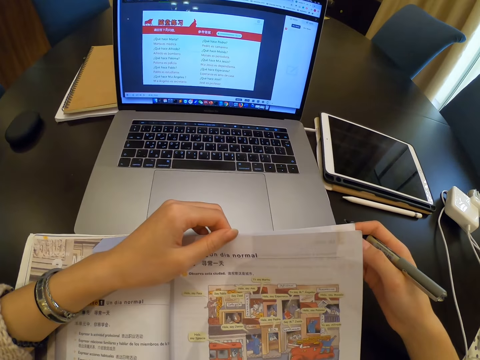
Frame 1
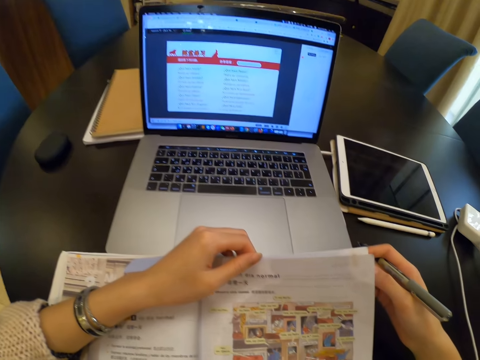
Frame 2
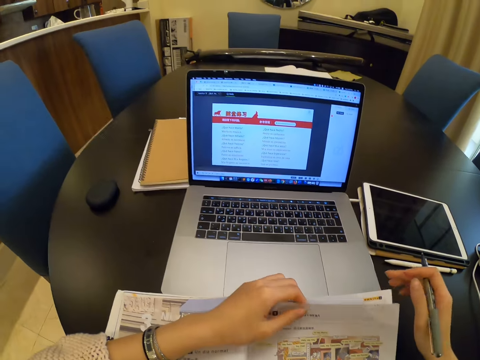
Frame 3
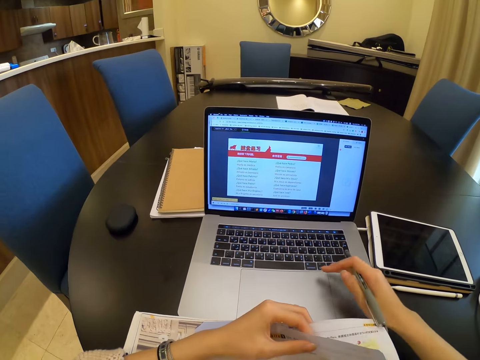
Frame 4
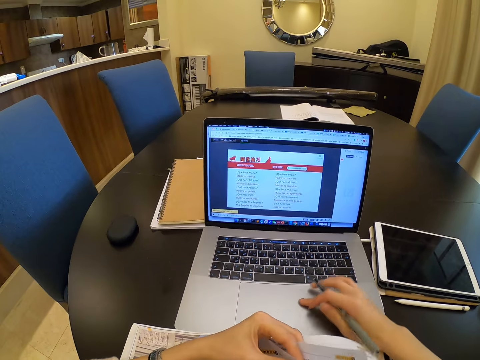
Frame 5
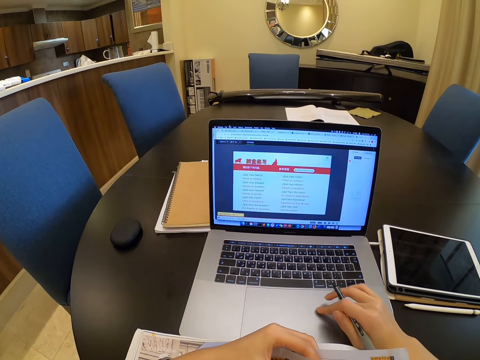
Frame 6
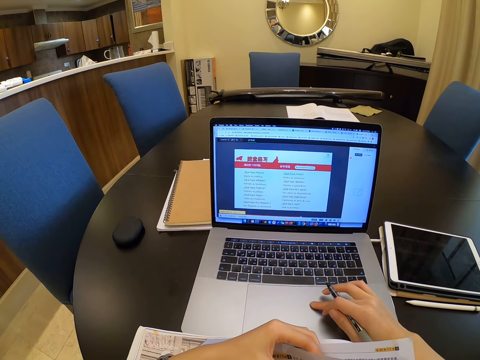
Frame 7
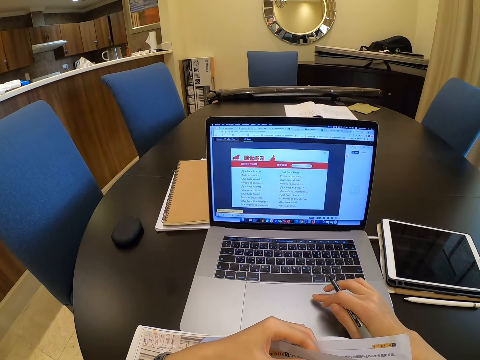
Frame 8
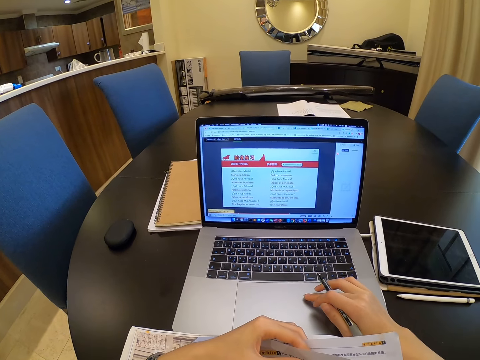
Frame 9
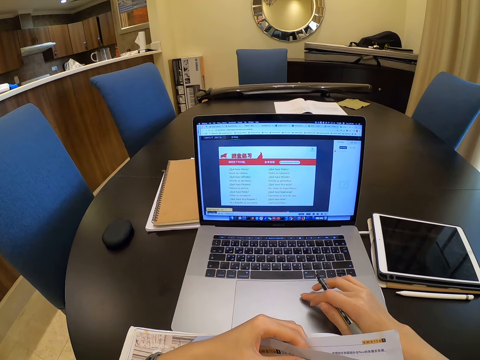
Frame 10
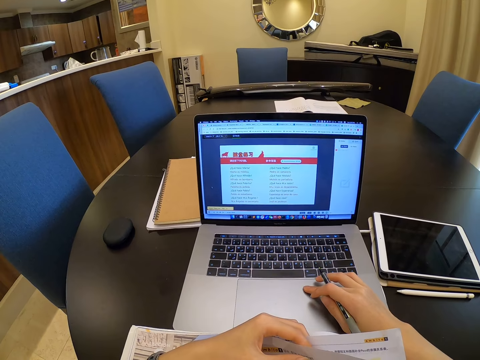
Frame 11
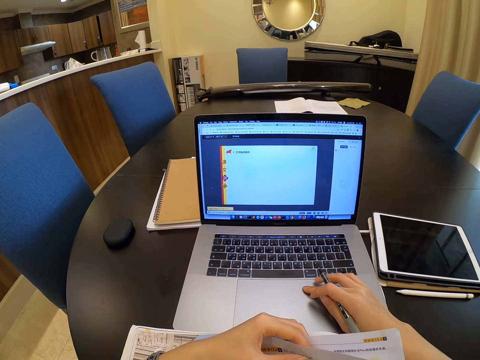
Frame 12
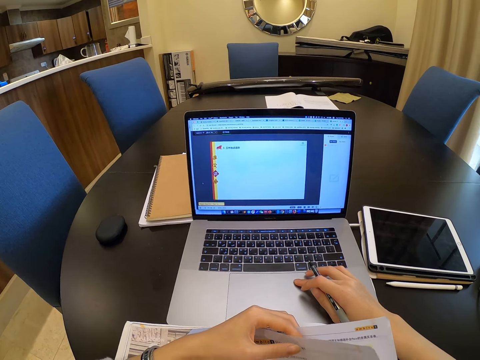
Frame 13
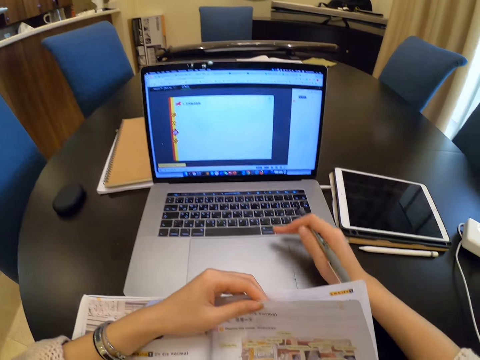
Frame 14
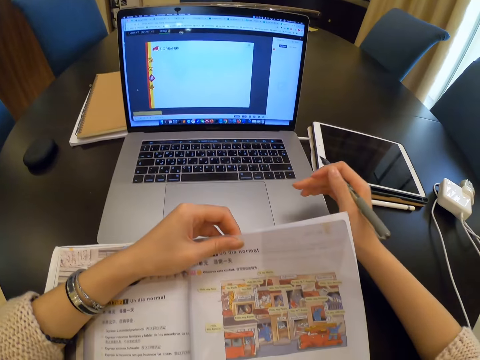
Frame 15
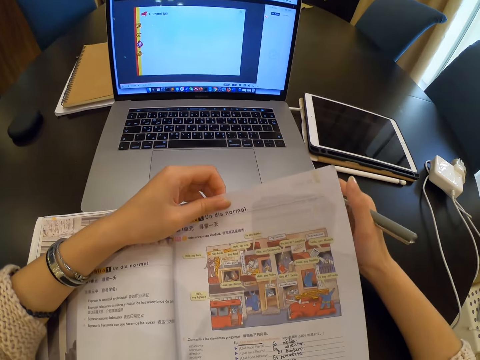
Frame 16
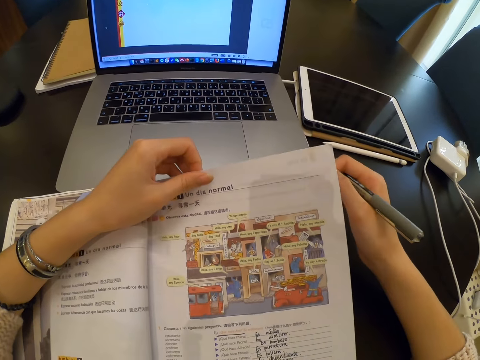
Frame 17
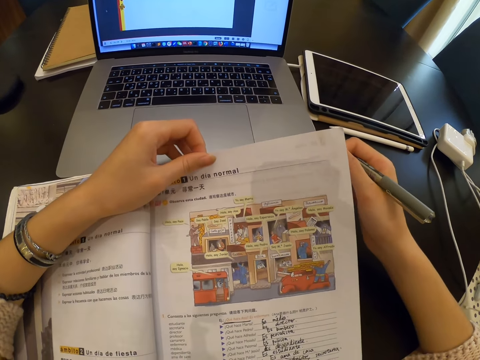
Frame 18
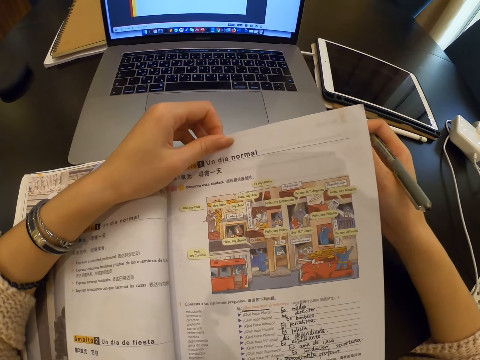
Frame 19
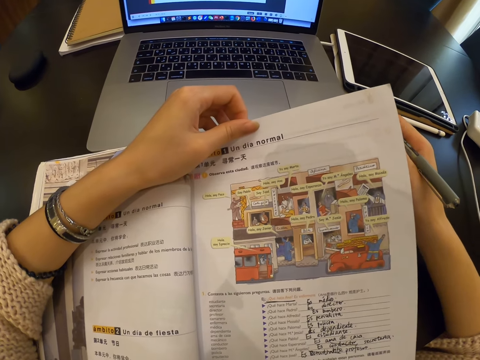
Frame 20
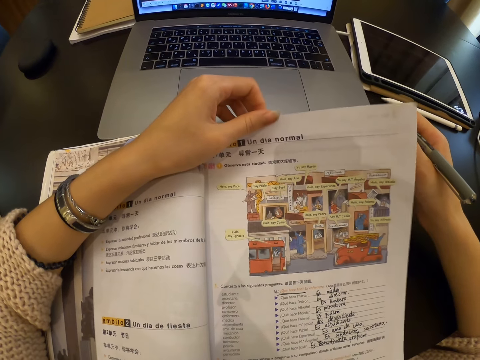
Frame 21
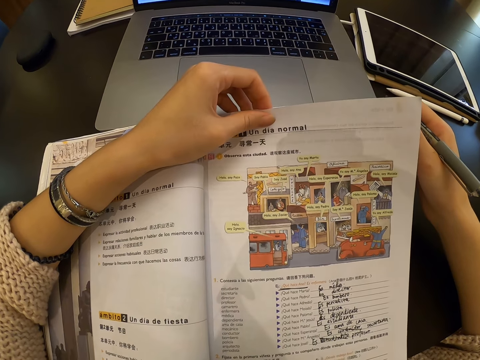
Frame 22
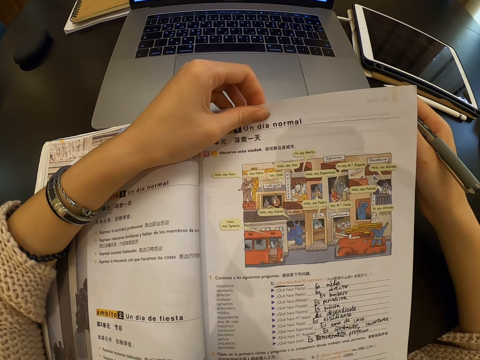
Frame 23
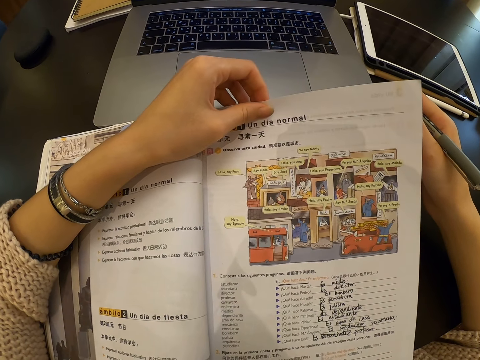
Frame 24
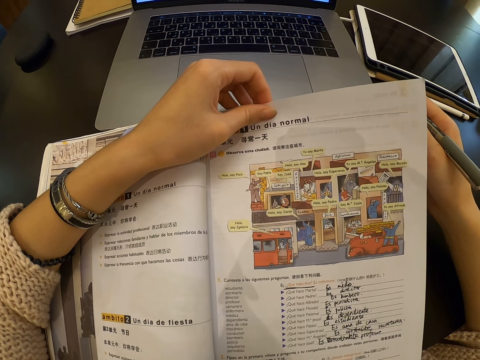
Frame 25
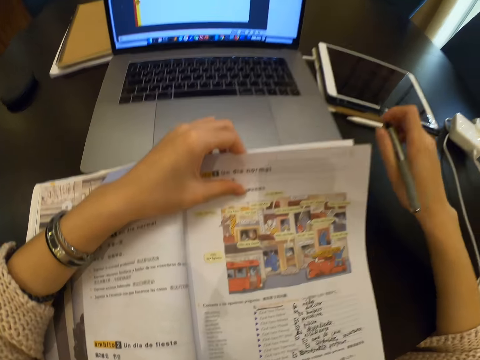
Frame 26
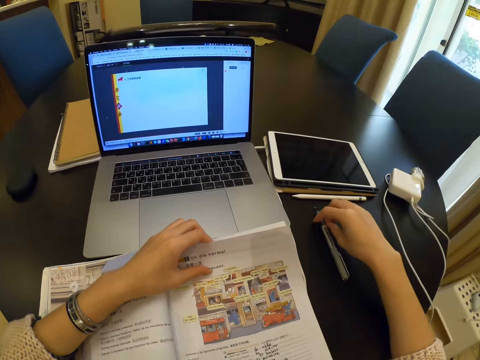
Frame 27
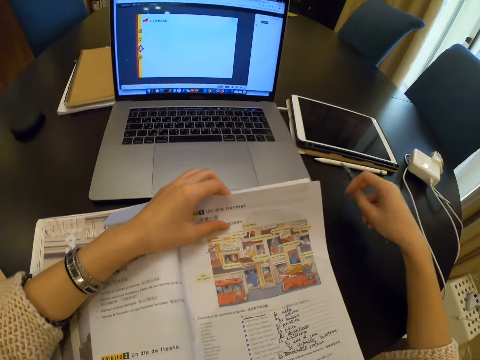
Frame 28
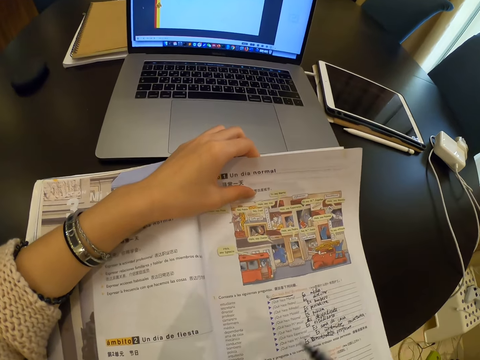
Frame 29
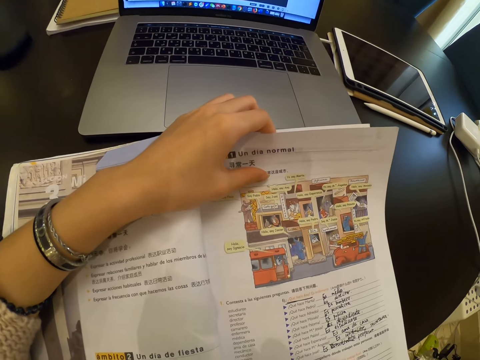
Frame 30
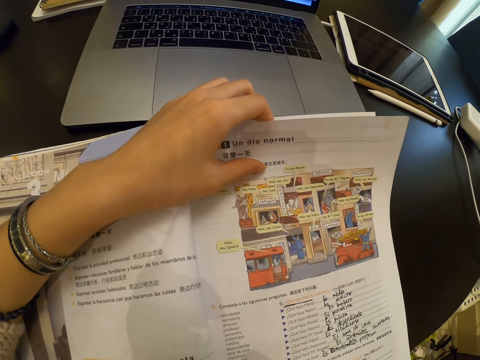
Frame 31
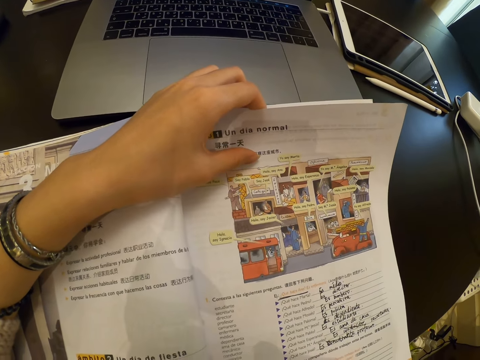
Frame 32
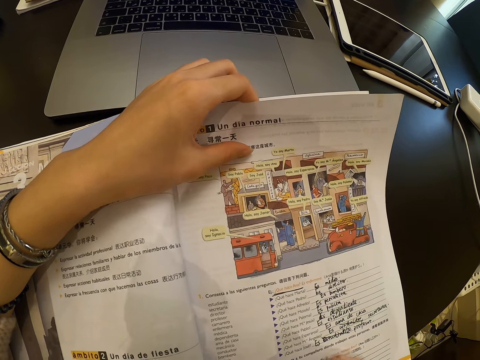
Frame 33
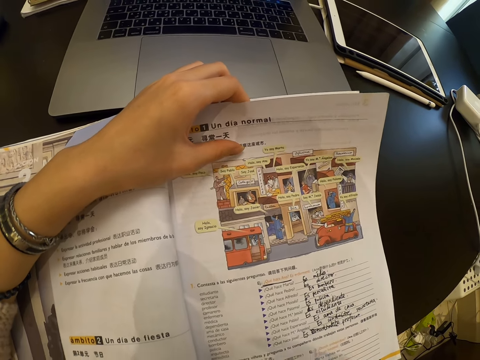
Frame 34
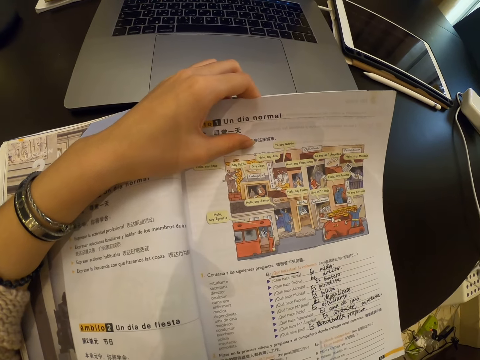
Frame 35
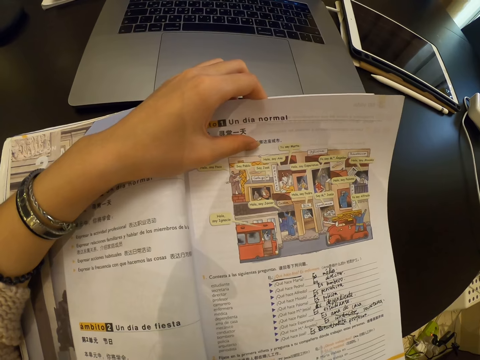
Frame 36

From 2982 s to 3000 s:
The camera wearer scrolls on the laptop. They look at an open page of a book. They drop the pen on the table. They pick up the pen from the table. They look at an open page of the book.

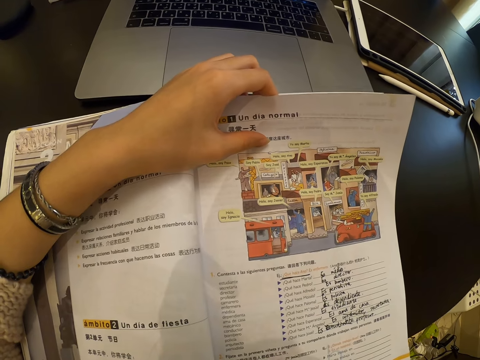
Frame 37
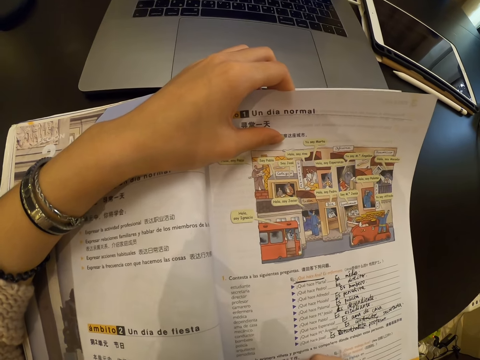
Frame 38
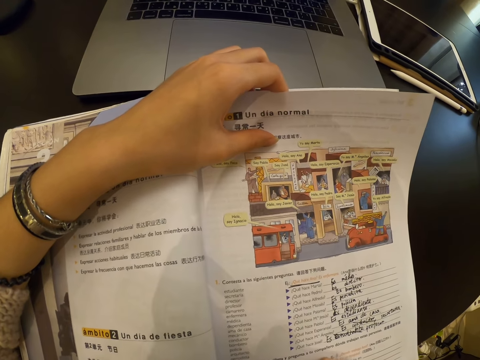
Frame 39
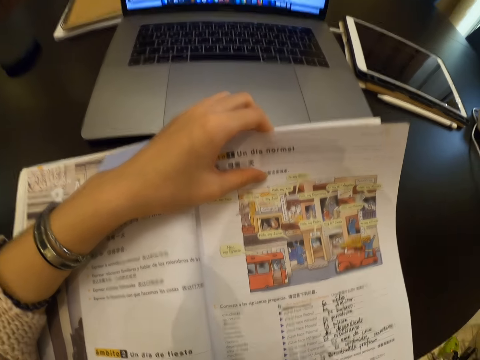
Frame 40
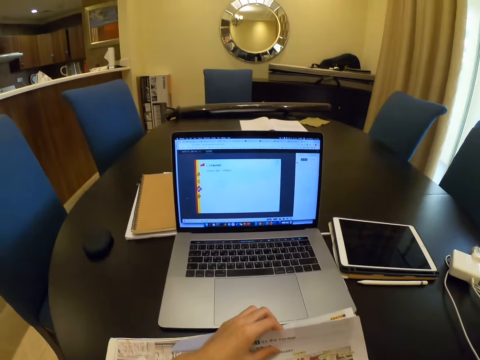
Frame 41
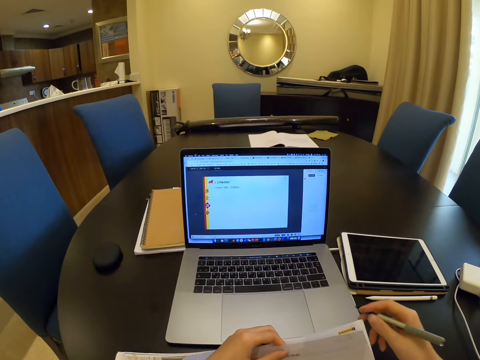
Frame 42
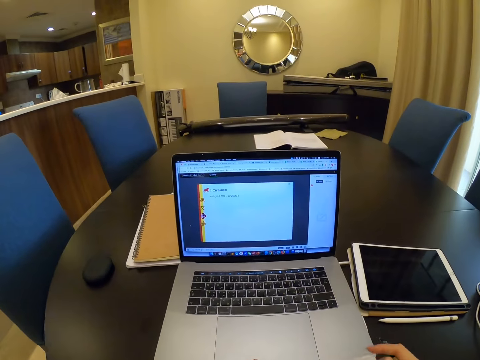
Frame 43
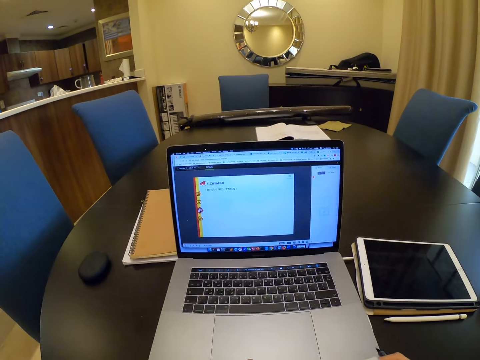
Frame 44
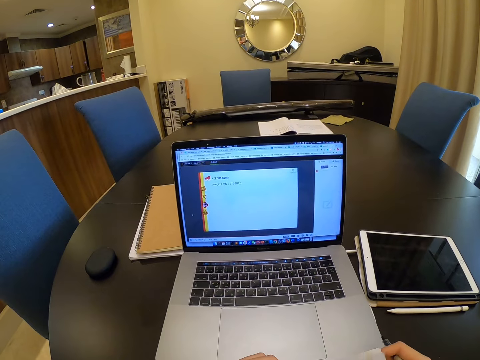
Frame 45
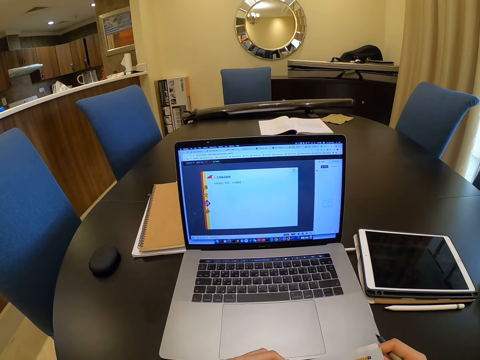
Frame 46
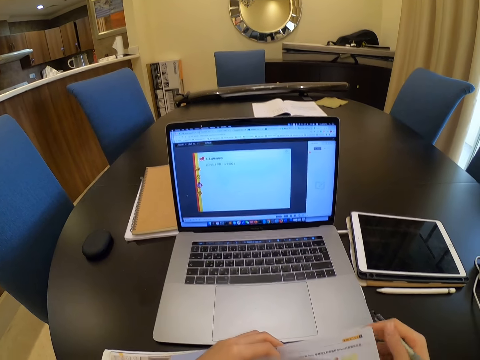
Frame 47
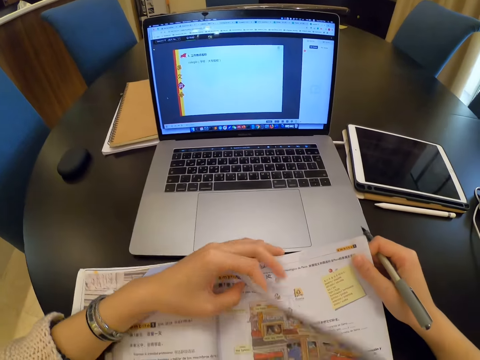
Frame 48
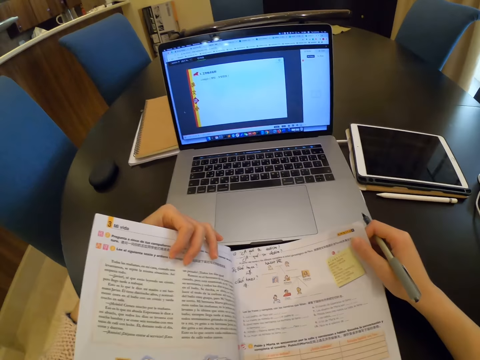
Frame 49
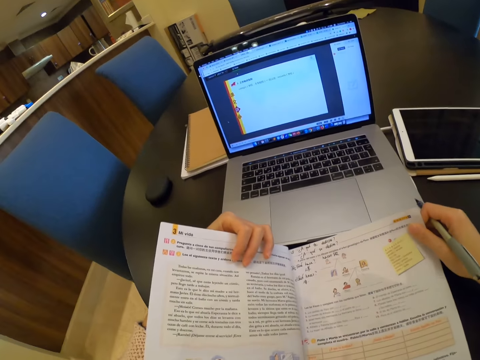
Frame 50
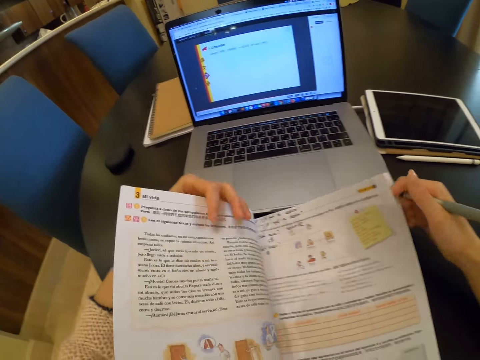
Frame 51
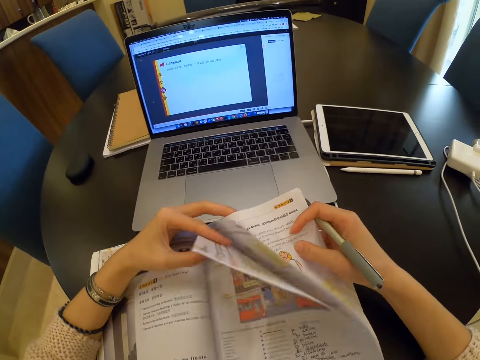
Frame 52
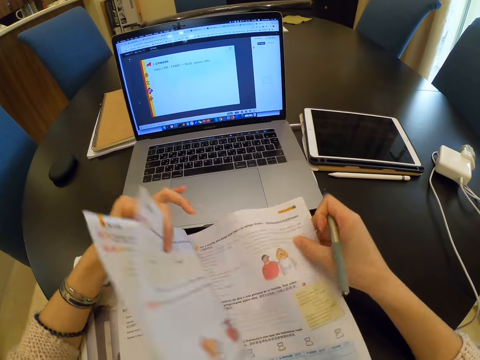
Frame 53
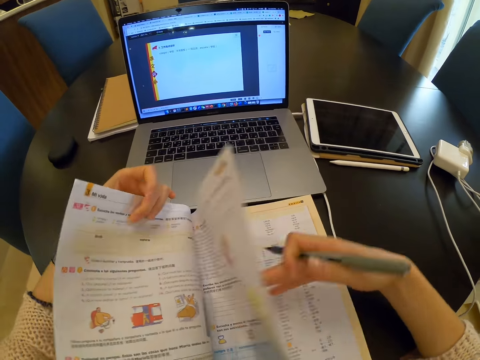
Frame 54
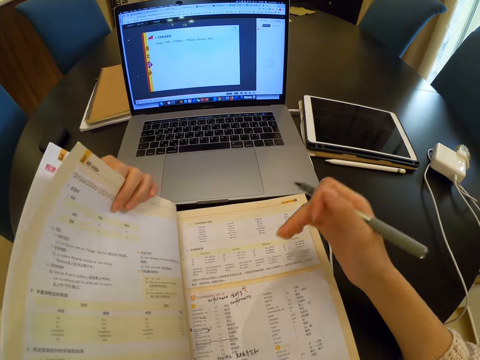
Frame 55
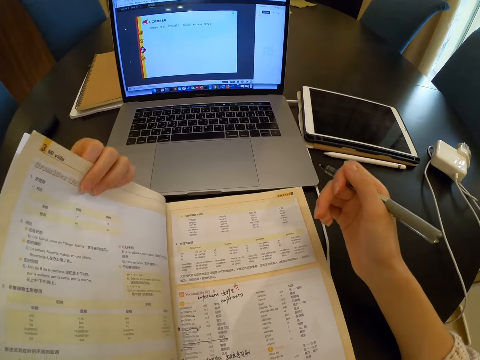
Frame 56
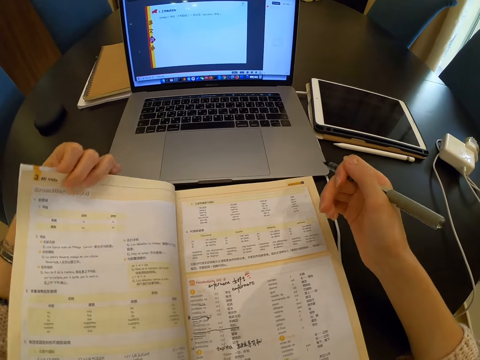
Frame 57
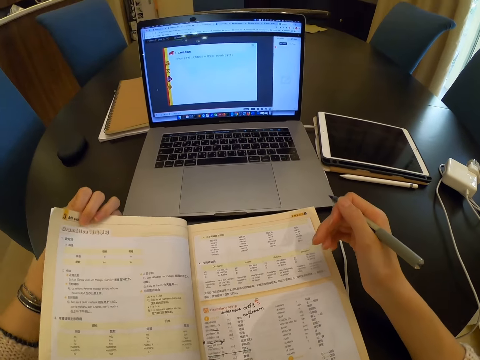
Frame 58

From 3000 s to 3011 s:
The camera wearer looks at a laptop. They sing. They open a page in the book. They look at an open page of the book.
